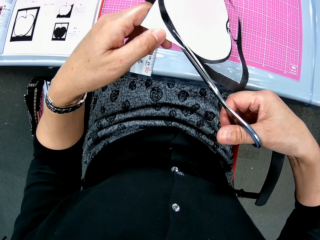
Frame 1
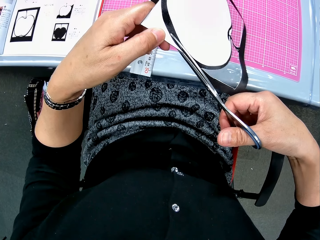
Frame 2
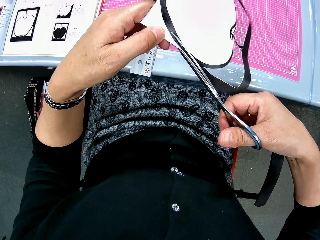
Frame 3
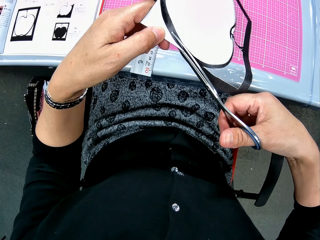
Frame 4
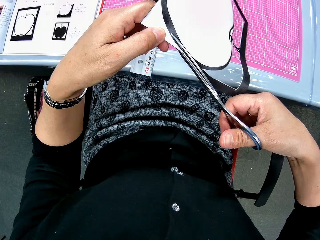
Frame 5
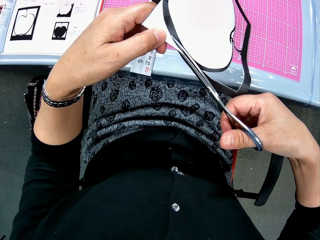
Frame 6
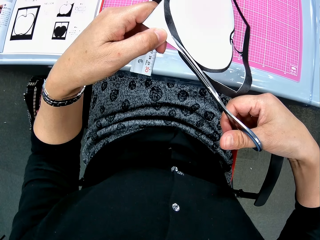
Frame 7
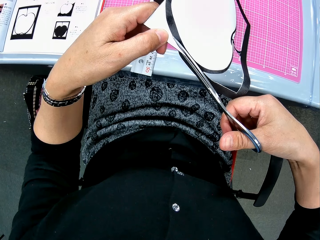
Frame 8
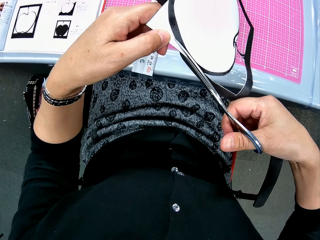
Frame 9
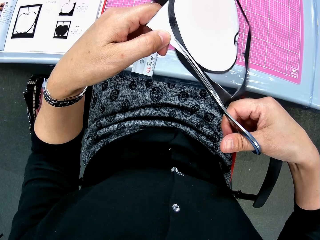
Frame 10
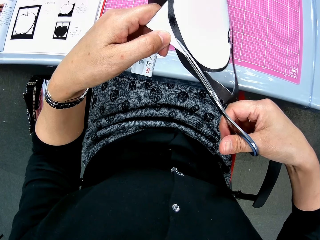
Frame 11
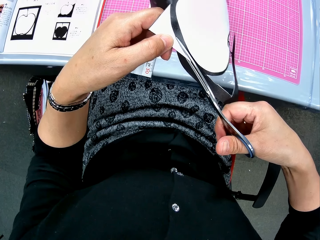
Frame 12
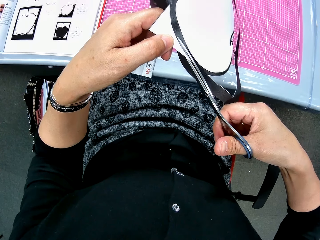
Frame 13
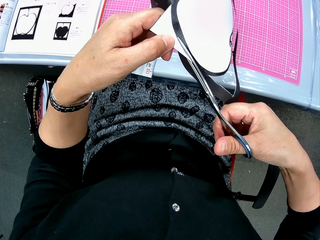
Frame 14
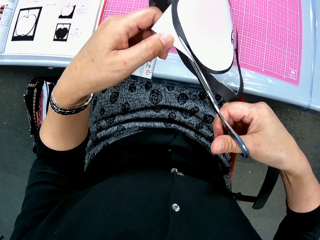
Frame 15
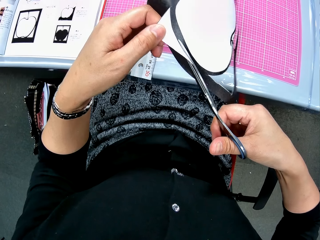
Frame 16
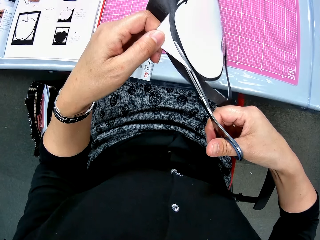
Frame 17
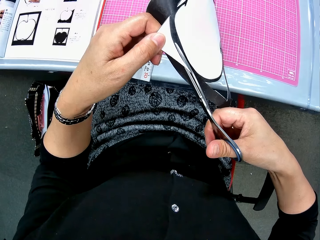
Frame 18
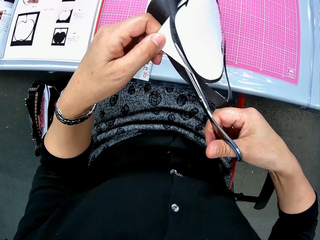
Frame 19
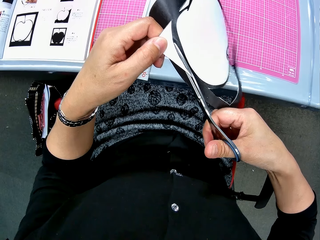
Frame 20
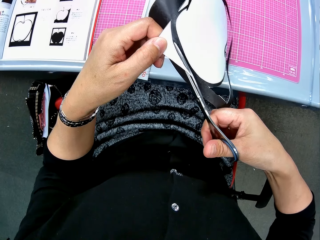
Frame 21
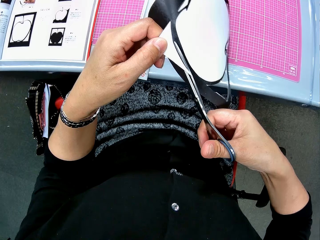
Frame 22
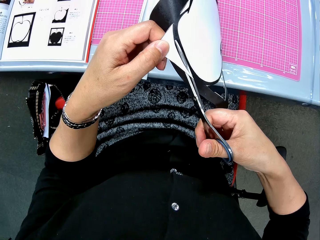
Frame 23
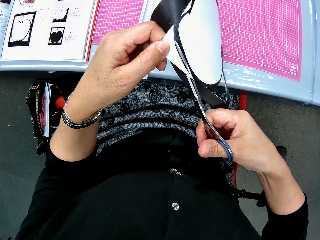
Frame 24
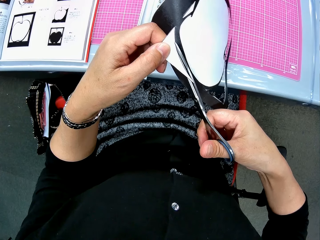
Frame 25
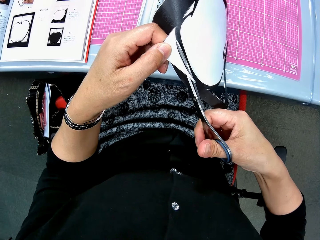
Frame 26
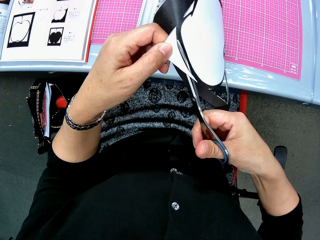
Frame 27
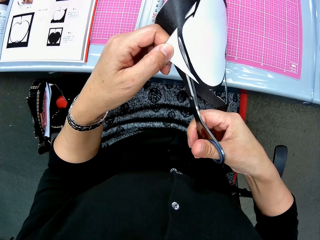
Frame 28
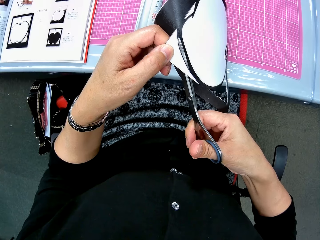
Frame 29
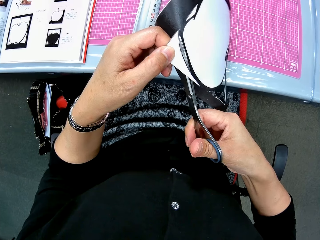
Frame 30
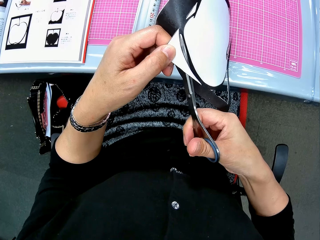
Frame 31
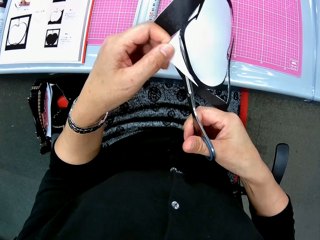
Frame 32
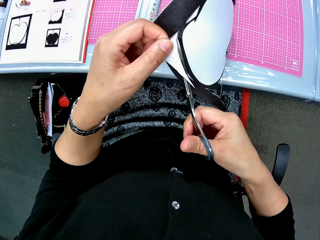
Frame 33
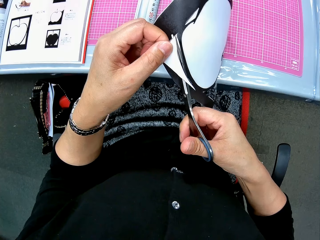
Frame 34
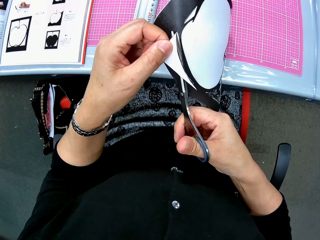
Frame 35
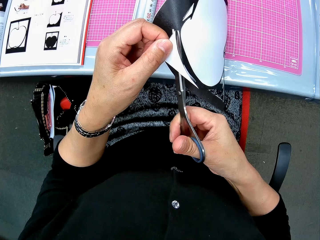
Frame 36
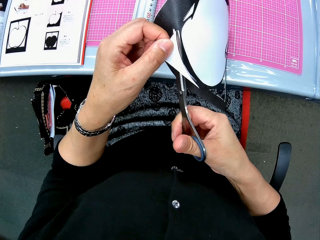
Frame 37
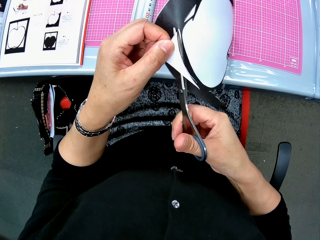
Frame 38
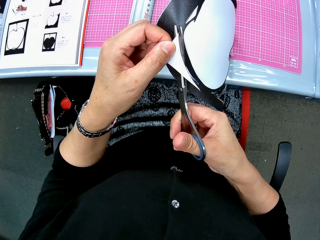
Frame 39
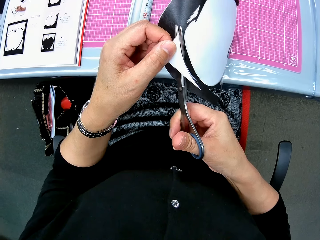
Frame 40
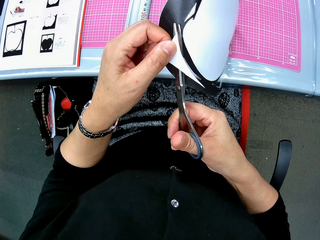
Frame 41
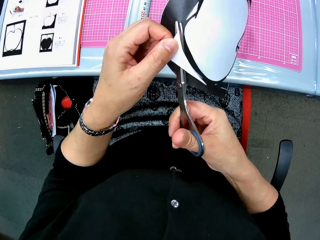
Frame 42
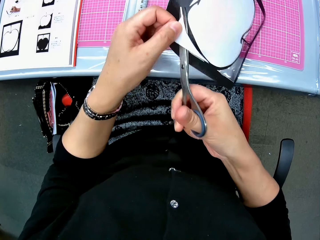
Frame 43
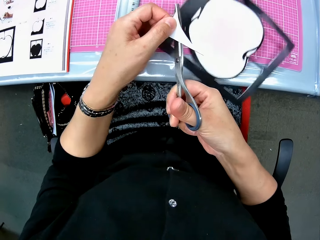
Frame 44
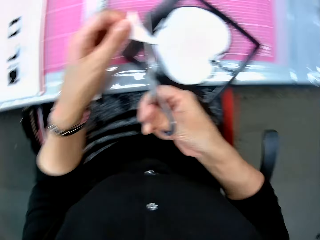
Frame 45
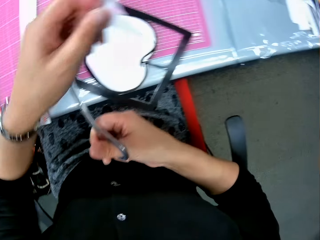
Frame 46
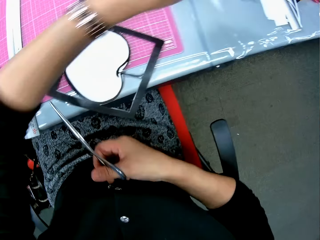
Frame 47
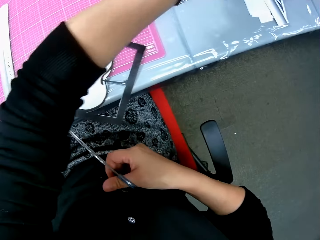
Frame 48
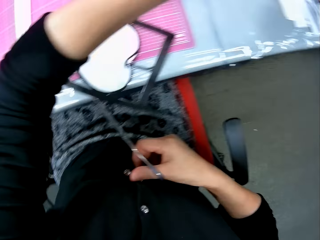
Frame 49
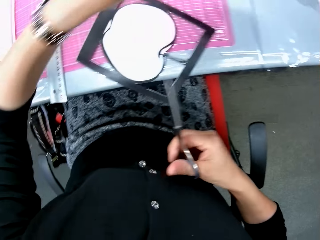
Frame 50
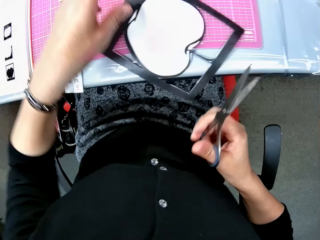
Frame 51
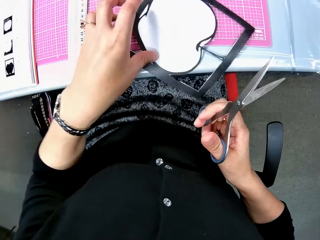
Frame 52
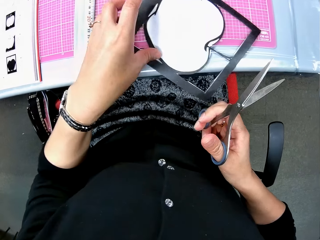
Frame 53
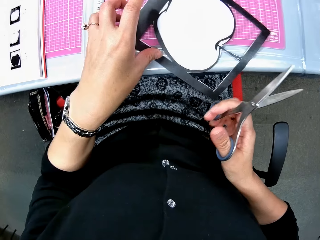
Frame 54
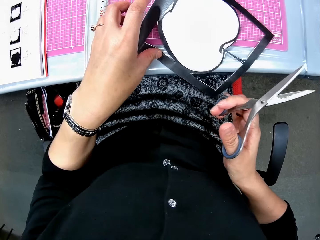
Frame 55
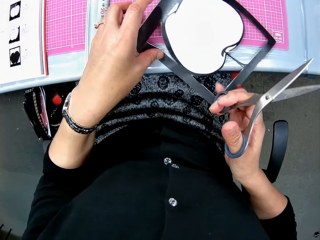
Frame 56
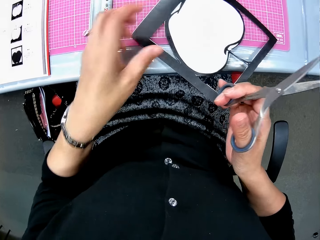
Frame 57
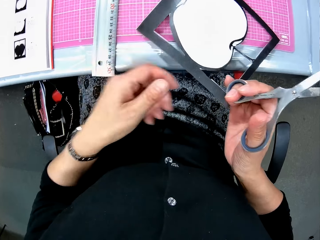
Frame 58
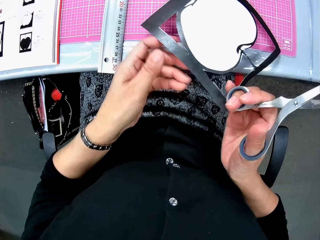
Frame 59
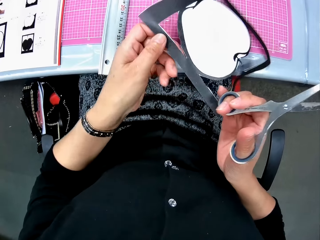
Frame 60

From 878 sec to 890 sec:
The camera wearer cuts off another piece on the cutting mat. They drop the cut piece on the right side of the table. They pick the paper craft from the cutting mat.

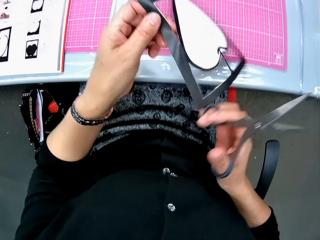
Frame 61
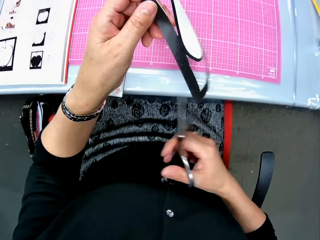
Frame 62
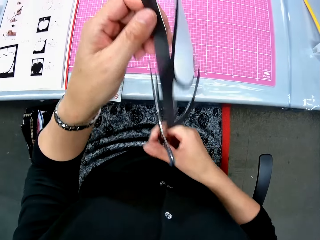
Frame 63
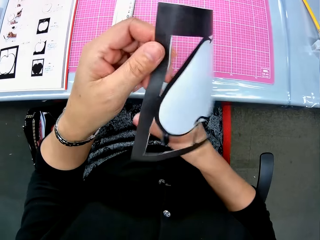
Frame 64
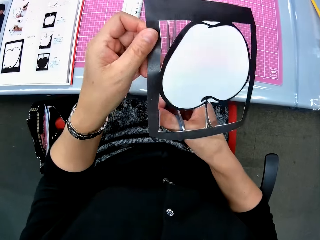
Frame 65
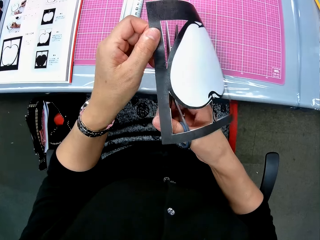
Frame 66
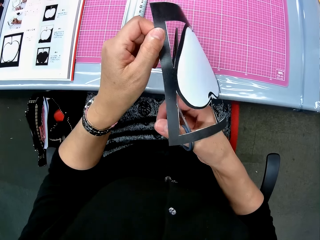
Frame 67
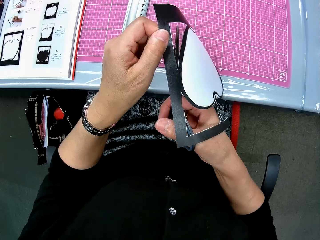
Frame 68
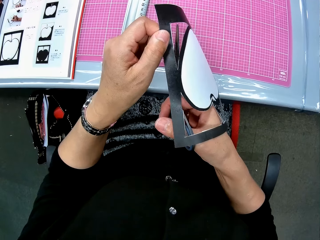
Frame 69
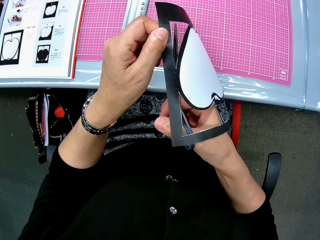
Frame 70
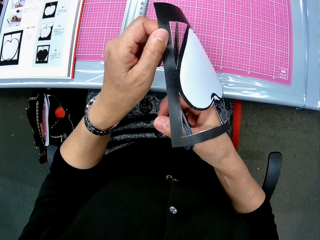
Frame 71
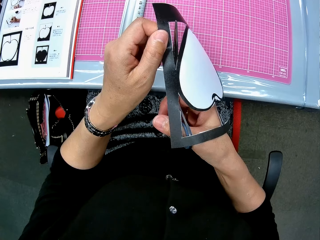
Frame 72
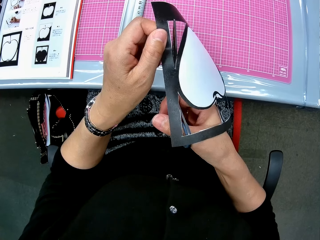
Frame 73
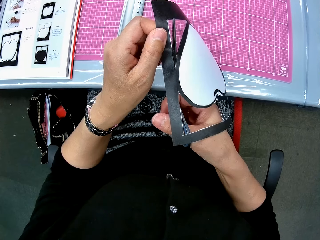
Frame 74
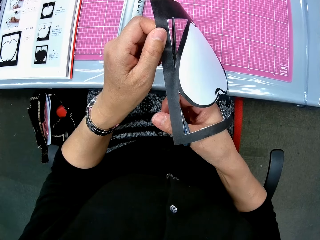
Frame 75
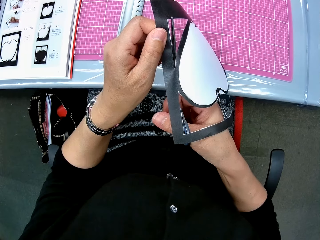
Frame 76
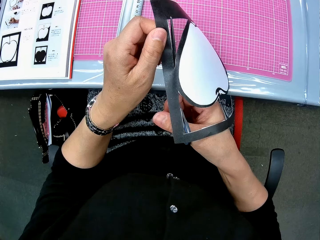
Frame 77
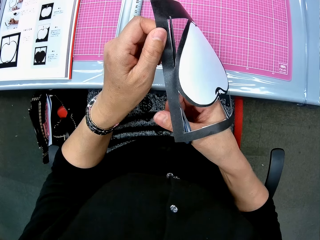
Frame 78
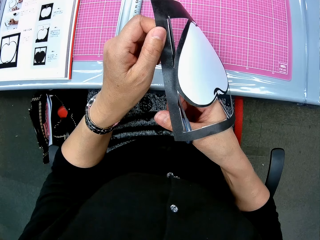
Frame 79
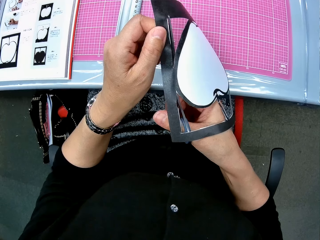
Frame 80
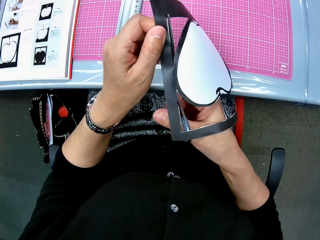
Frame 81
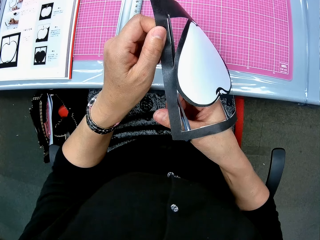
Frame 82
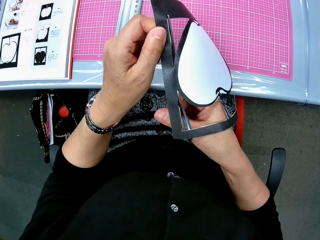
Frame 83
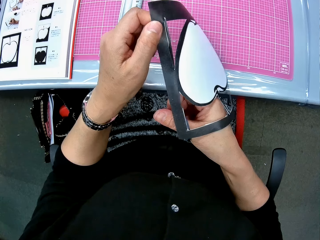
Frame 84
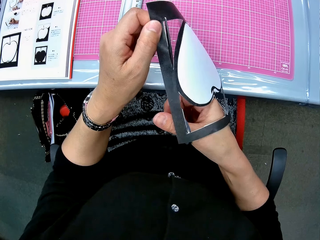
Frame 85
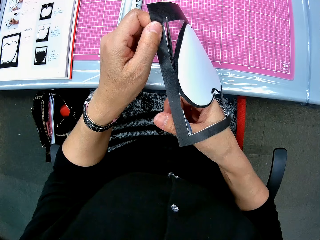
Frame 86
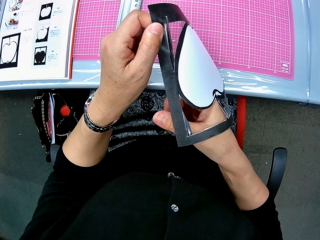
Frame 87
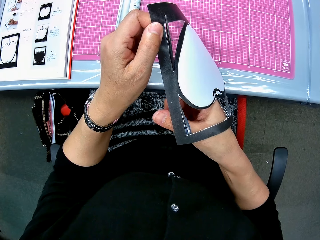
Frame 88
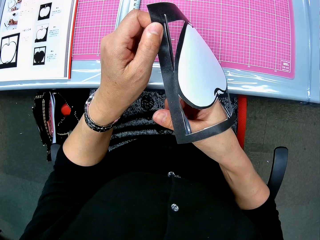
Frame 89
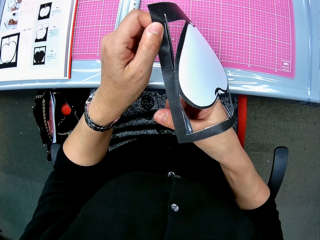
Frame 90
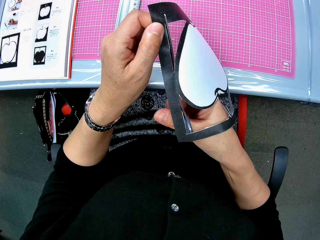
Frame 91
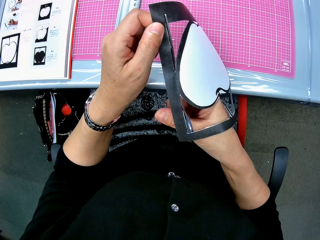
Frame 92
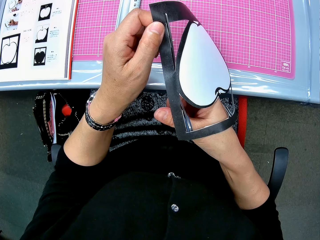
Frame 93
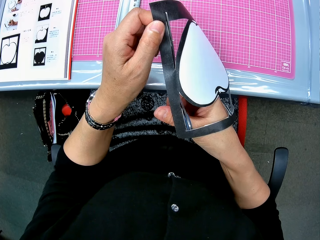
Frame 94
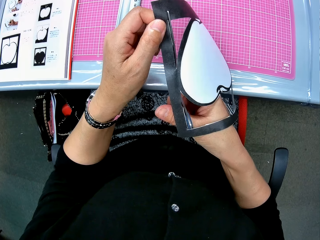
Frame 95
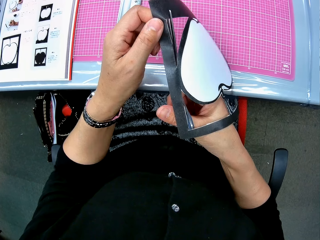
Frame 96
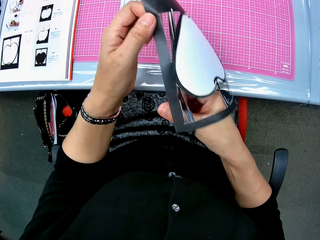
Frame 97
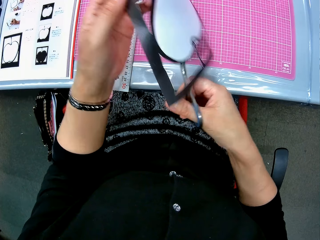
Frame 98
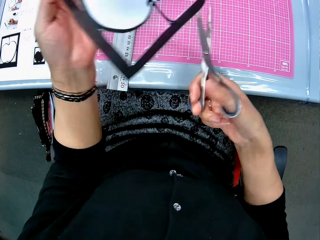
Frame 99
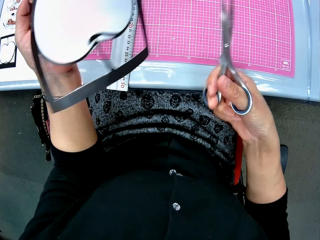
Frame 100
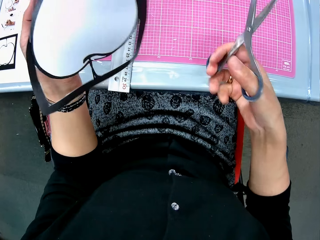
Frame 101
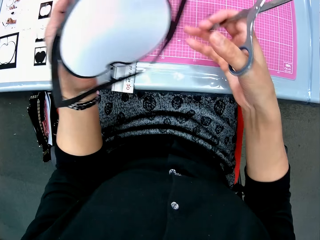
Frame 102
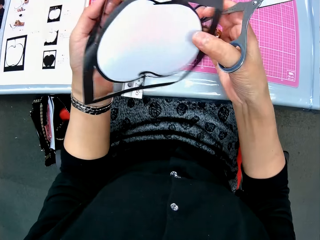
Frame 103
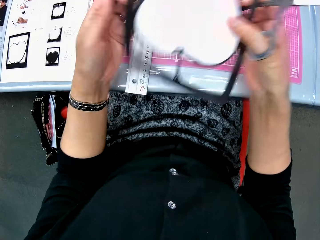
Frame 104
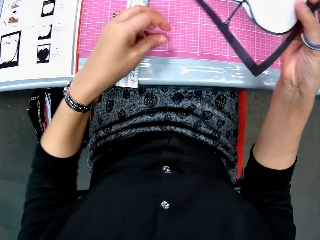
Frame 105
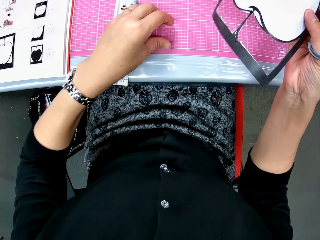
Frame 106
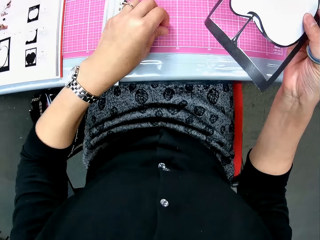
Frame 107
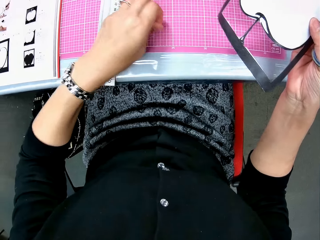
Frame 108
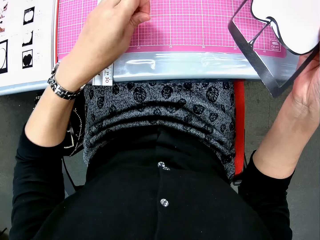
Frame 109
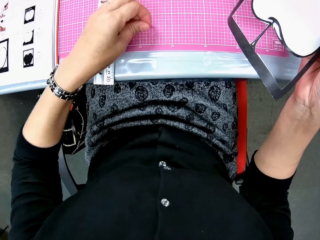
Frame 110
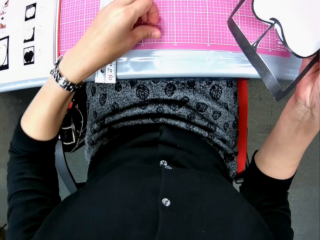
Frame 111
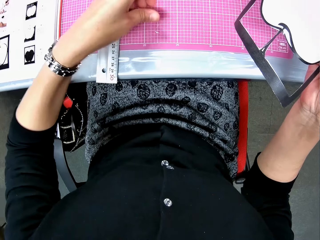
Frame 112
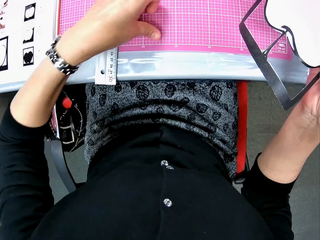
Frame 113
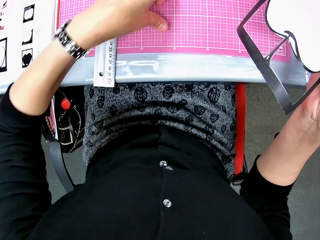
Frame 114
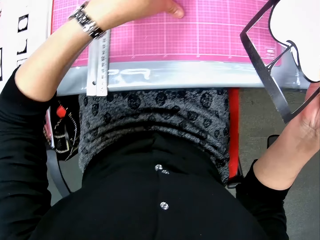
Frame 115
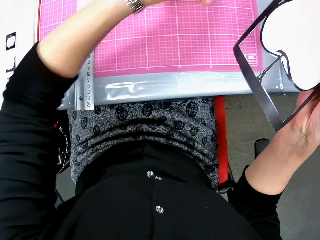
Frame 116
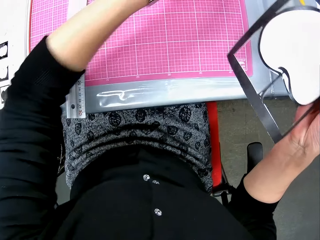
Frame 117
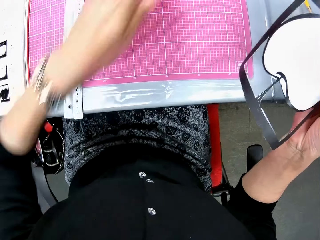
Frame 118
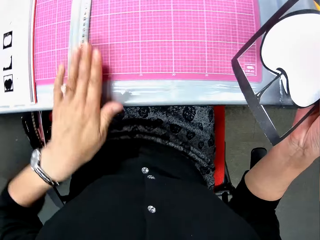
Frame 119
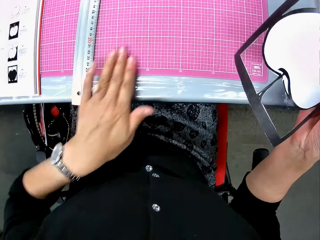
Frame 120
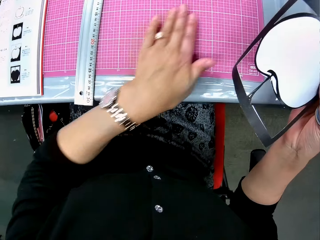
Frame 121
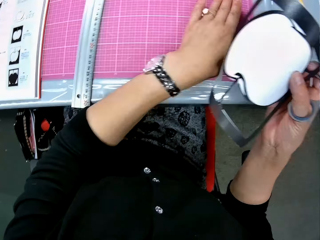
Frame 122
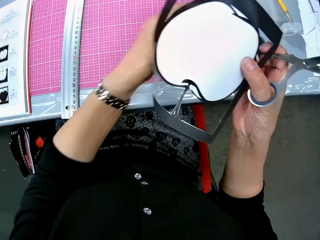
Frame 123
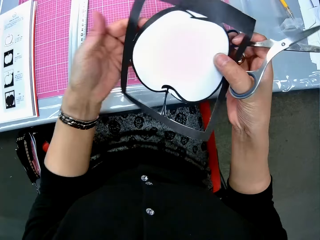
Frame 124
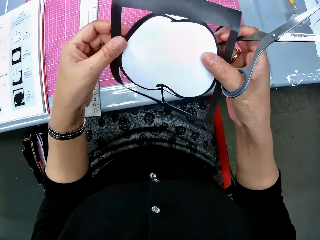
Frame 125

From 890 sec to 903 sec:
The camera wearer continues to cut the paper craft with the scissors. She switches the paper craft from her left hand to her right hand. She tidies another cut piece on the cutting mat. She picks the pieces of paper and moves the pieces away. She wipes the cutting mat with her left hand.
